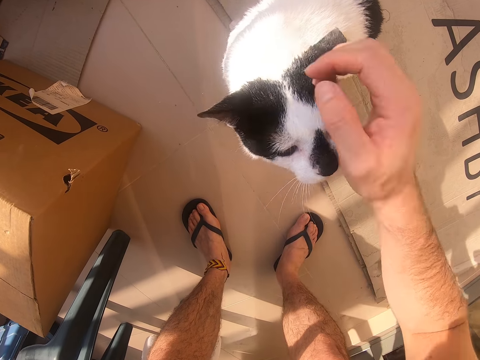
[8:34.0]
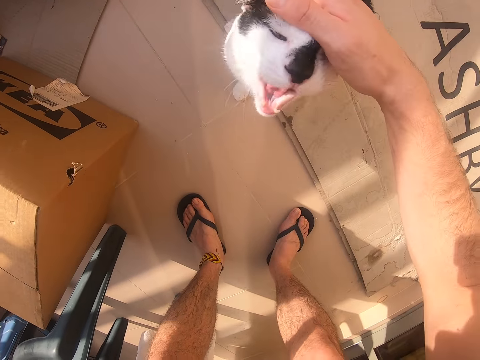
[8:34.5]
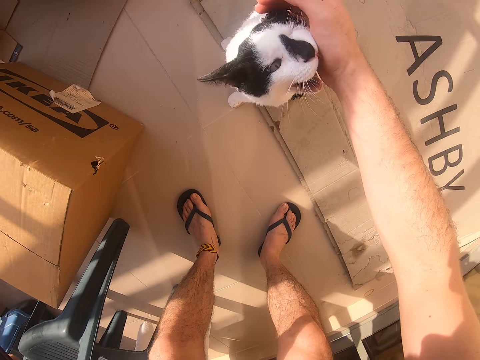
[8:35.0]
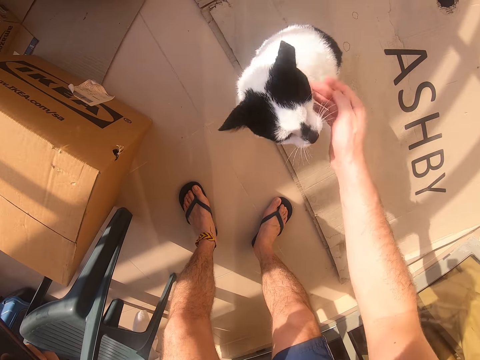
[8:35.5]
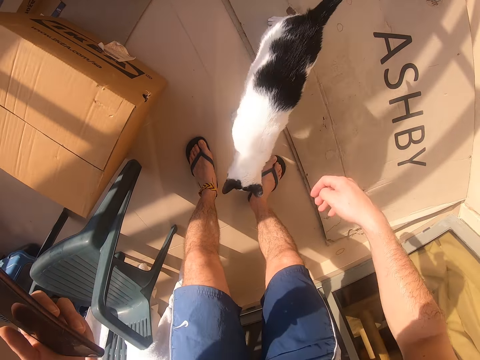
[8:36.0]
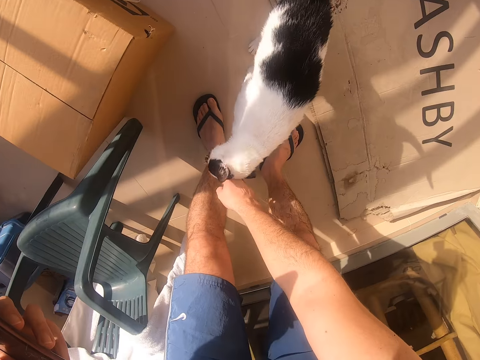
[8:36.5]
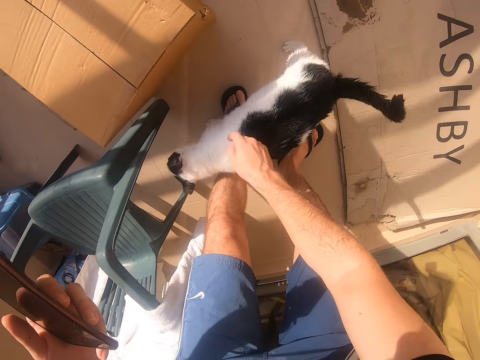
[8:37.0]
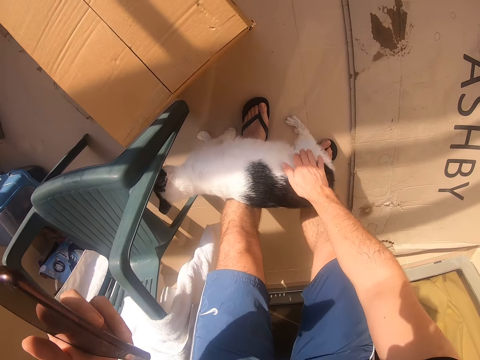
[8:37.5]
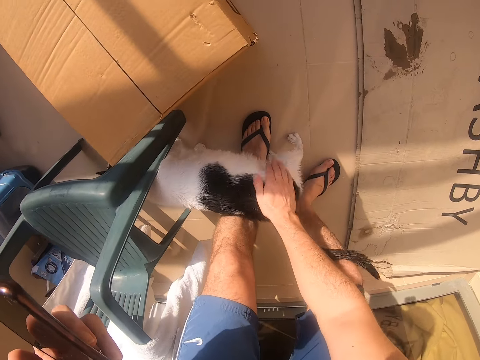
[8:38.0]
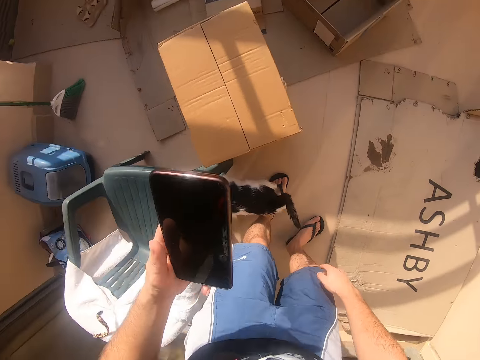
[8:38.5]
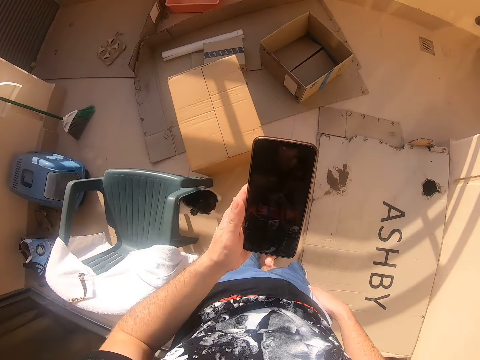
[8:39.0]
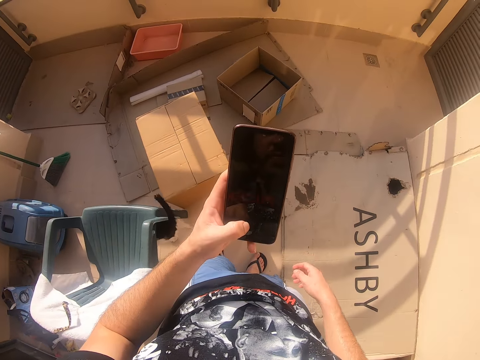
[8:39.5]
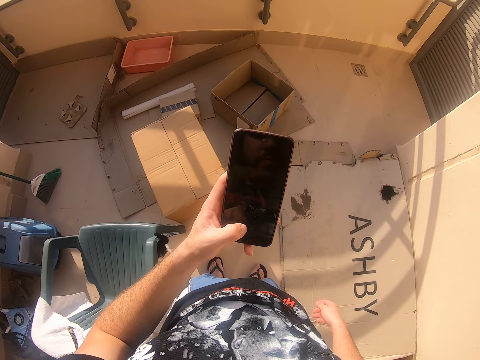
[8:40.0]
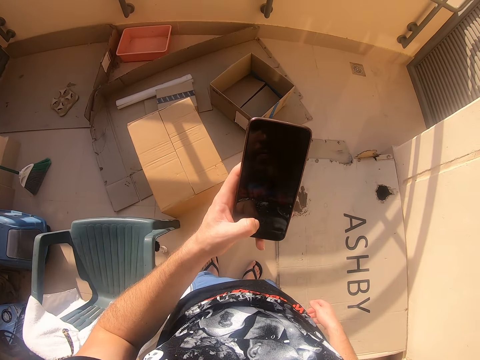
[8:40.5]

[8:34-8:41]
The camera wearer moves the right hand. They touch the cat with the right hand. They lift the right hand. They look at the phone.
